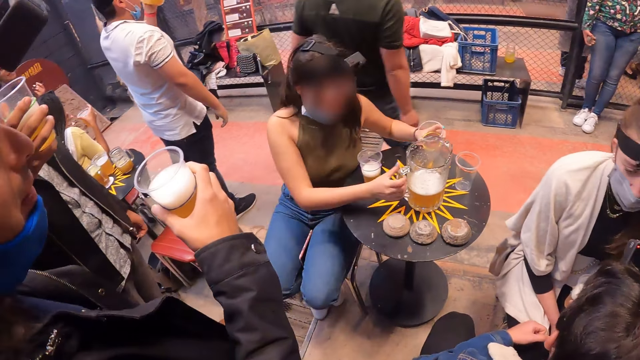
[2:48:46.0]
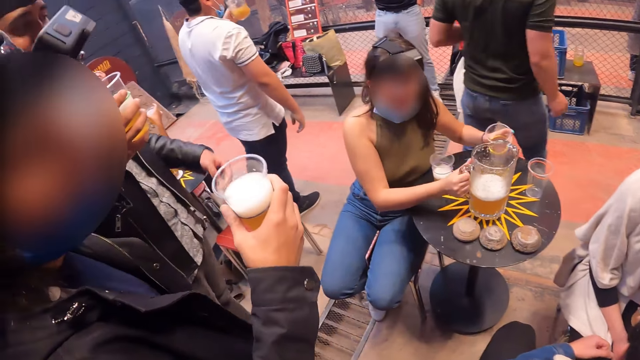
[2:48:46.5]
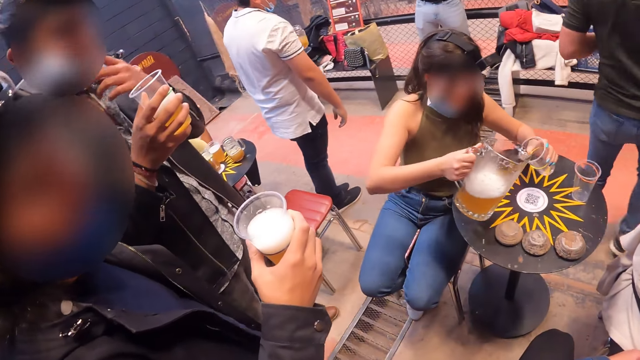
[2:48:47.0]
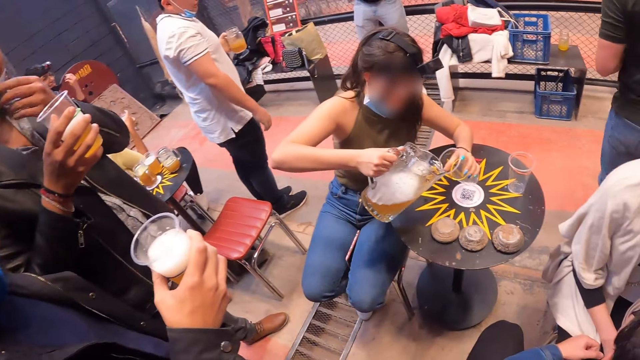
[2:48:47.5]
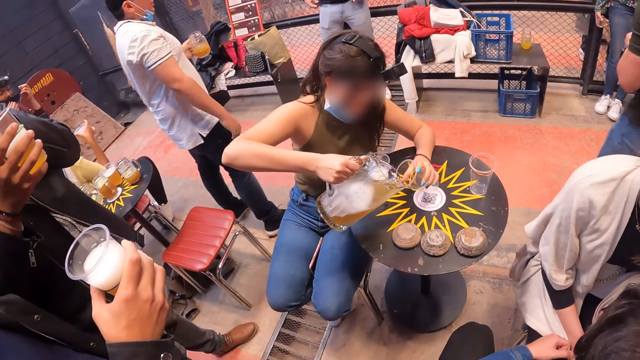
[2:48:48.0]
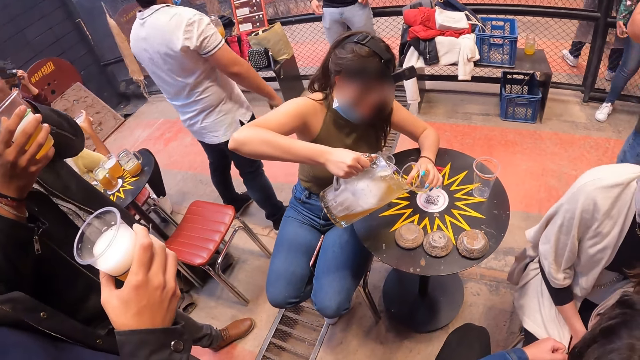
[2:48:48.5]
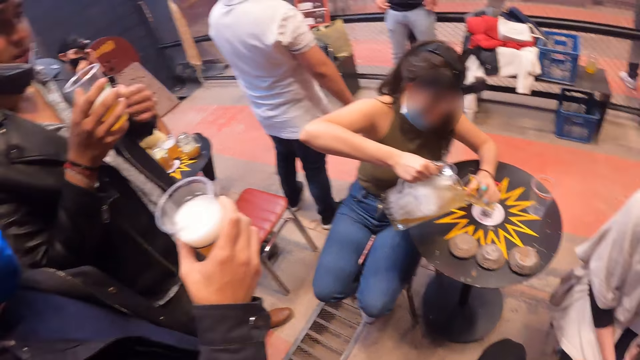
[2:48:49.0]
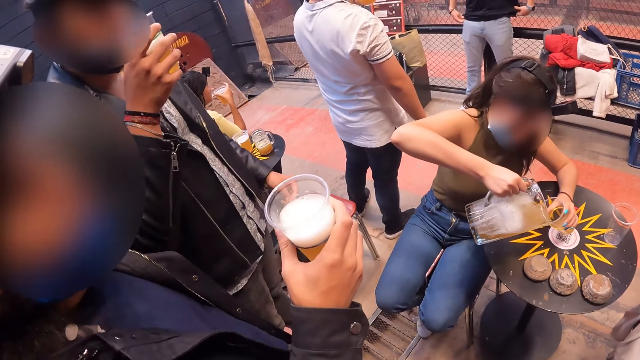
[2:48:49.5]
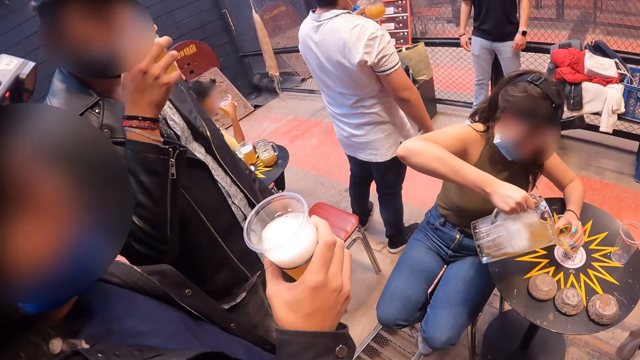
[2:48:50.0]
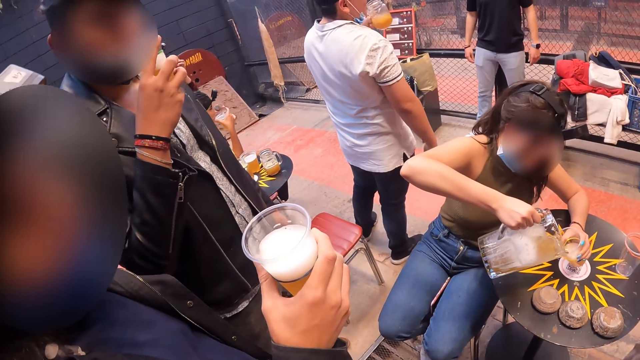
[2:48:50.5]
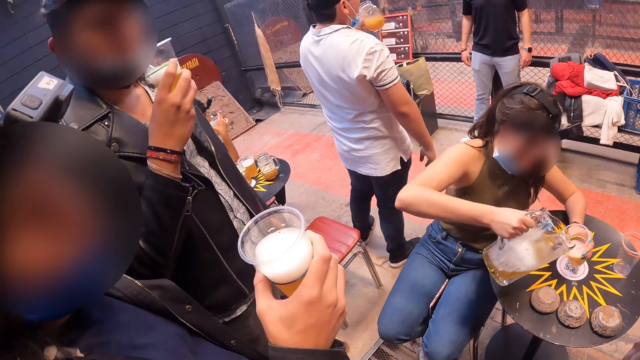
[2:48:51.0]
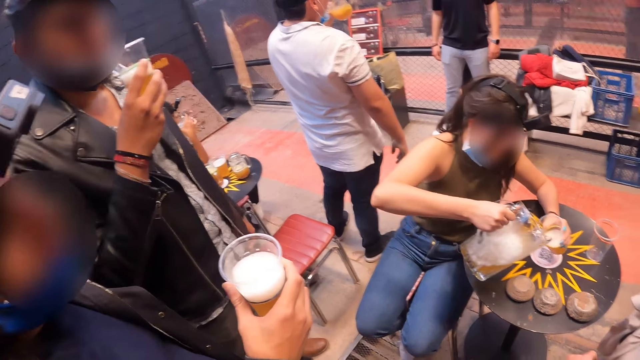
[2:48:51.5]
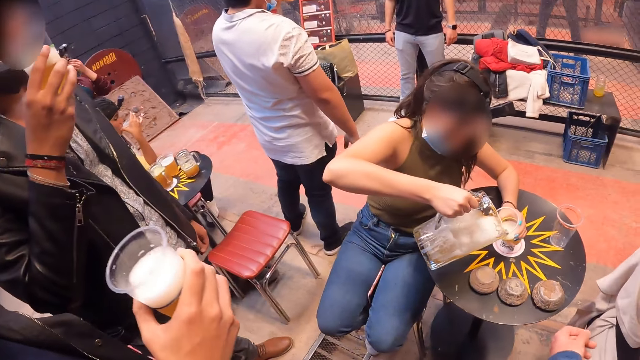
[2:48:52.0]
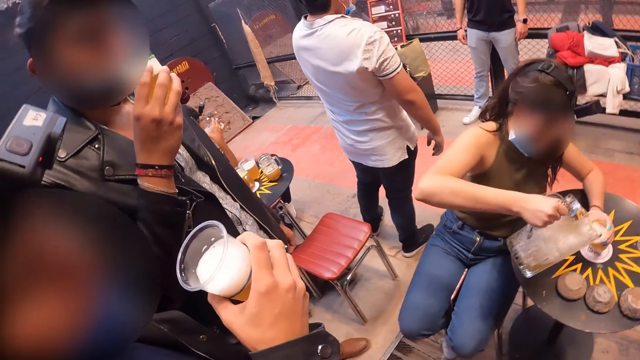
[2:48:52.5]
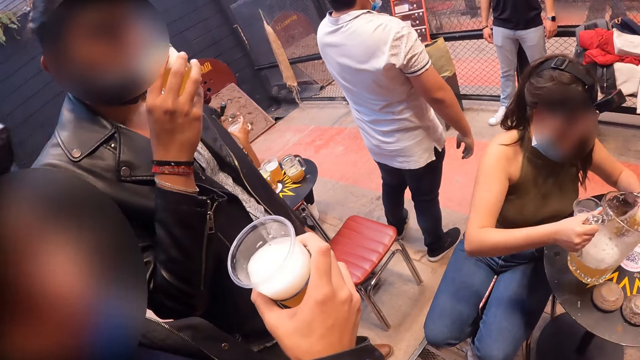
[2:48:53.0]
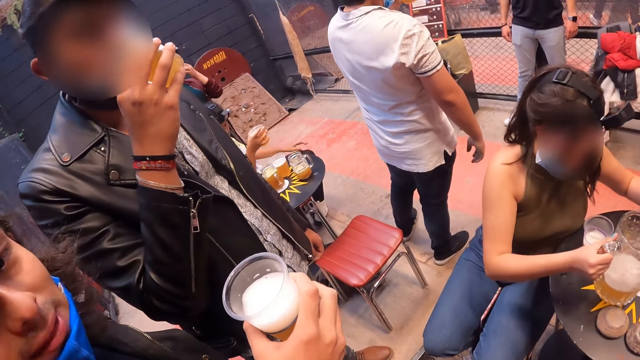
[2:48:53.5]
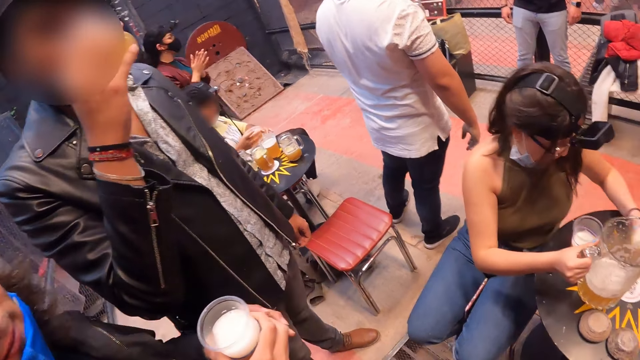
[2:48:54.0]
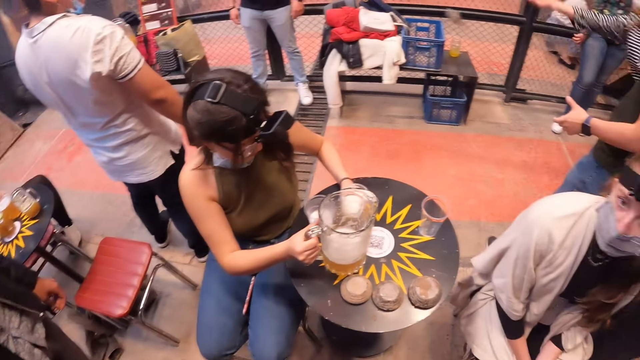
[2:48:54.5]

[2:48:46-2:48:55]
The girl picks up the jug of drink from the table with her right hand and pours drink from the jug of drink in her right hand into the plastic cup in her left hand. The camera wearer interacts with a guy.

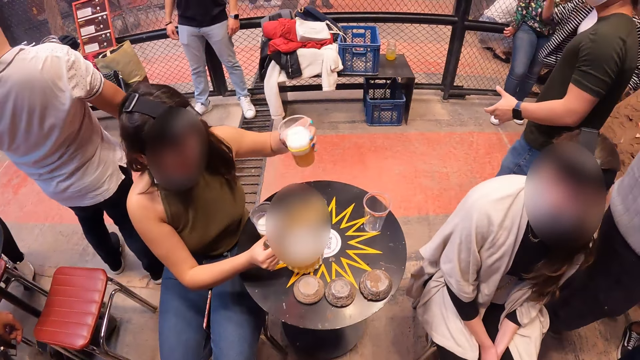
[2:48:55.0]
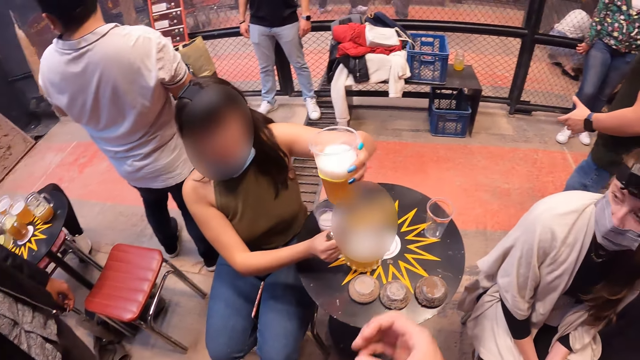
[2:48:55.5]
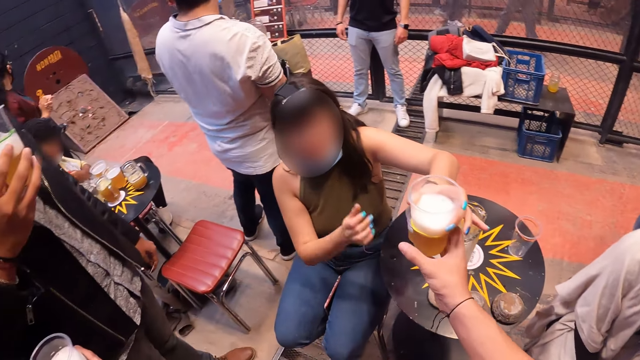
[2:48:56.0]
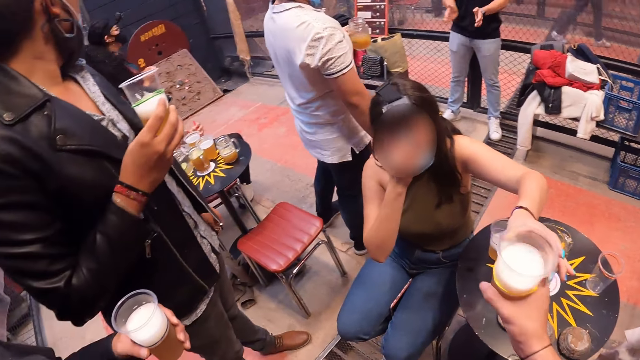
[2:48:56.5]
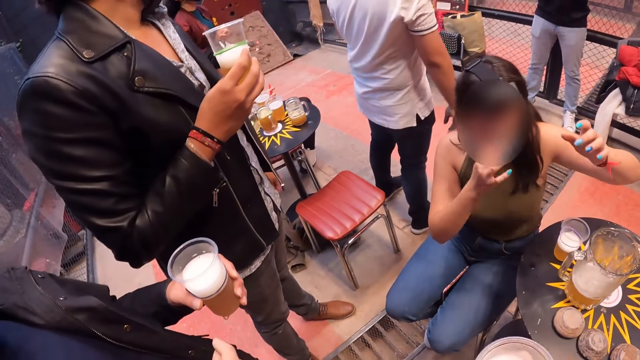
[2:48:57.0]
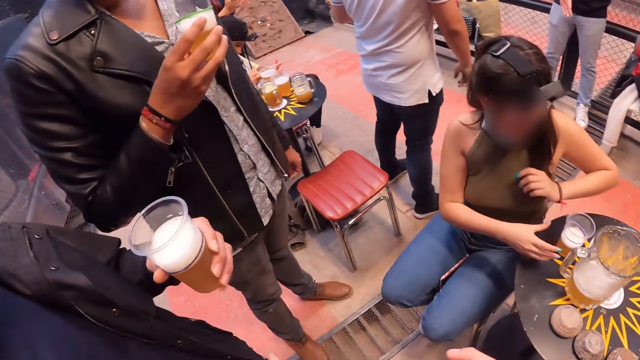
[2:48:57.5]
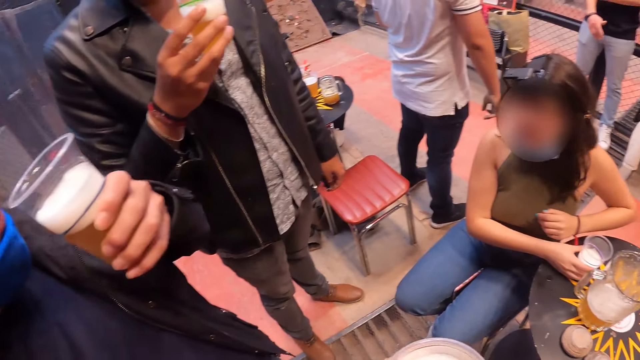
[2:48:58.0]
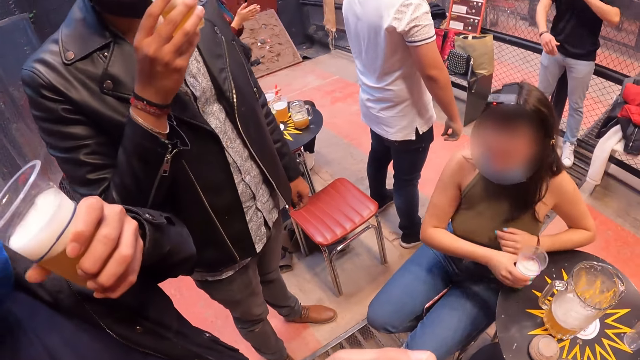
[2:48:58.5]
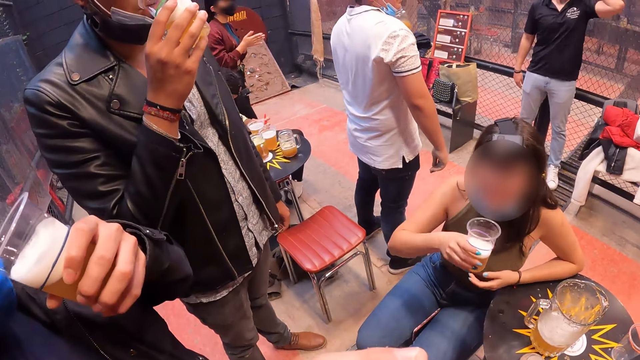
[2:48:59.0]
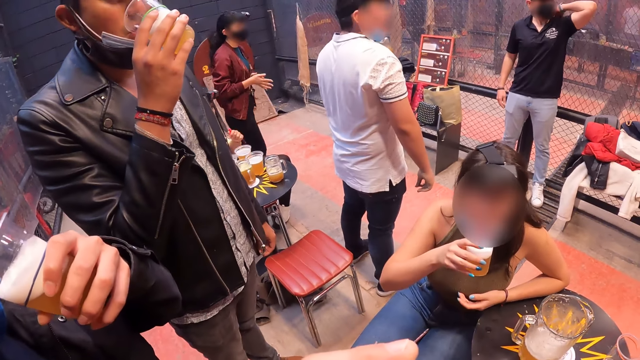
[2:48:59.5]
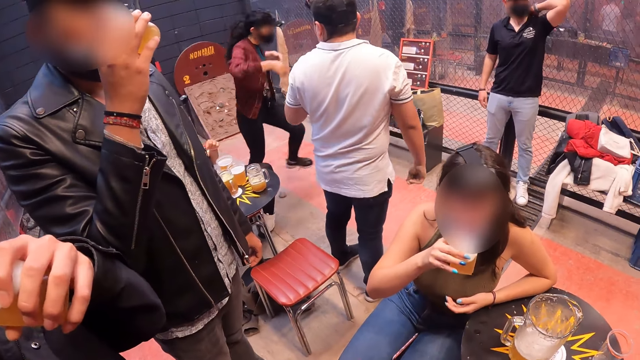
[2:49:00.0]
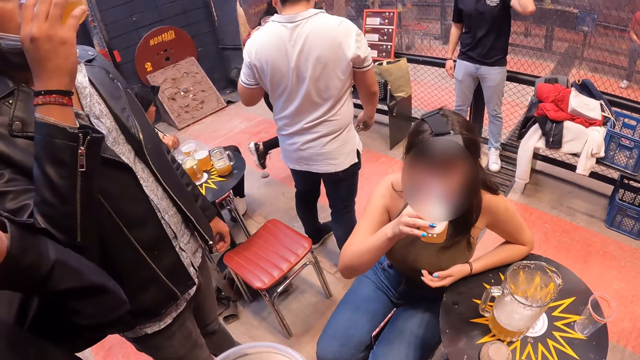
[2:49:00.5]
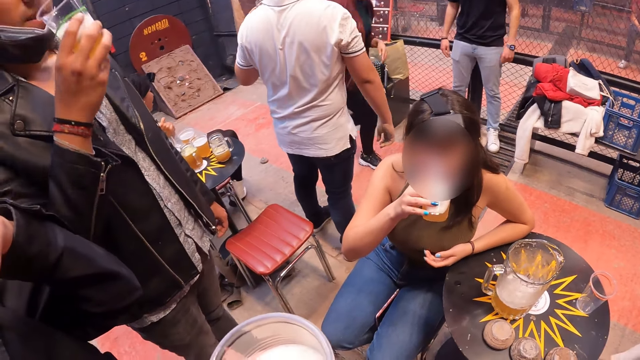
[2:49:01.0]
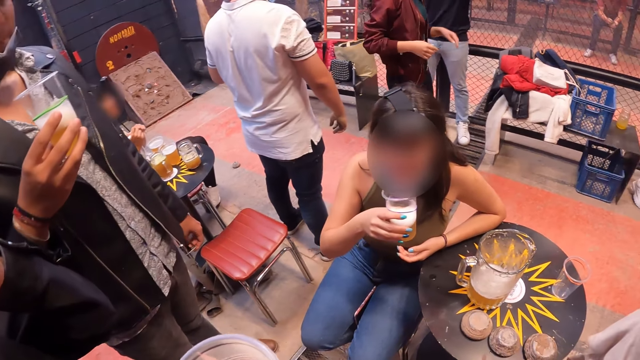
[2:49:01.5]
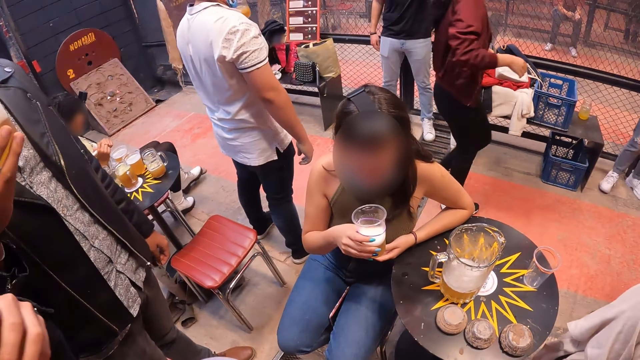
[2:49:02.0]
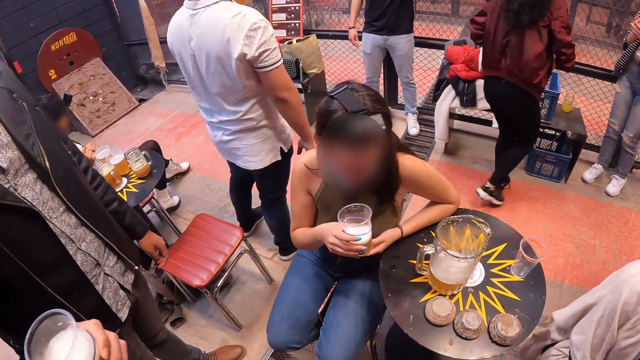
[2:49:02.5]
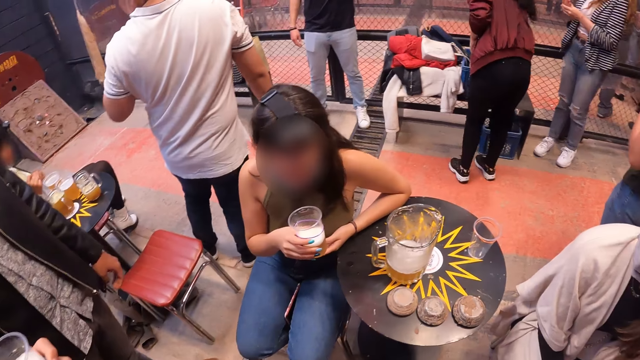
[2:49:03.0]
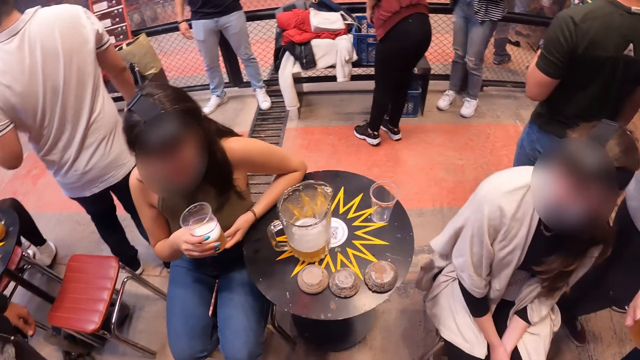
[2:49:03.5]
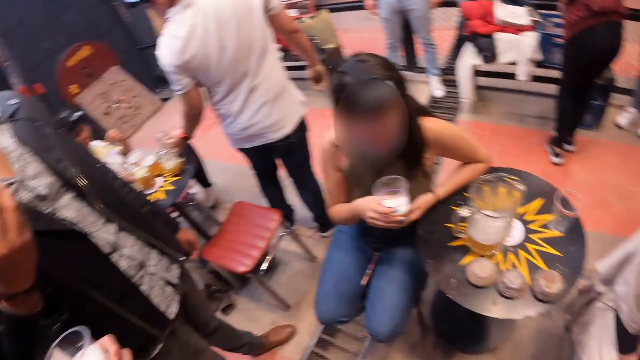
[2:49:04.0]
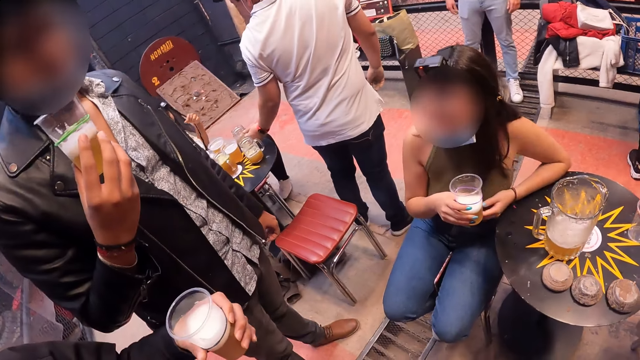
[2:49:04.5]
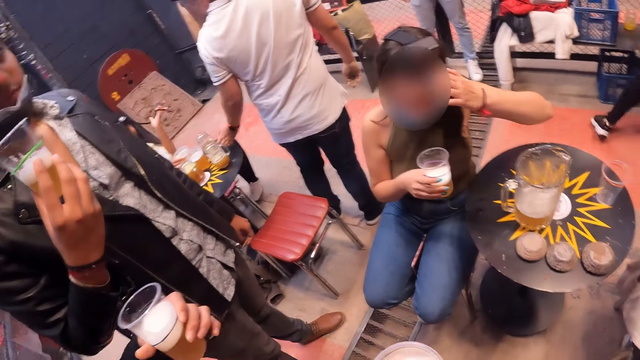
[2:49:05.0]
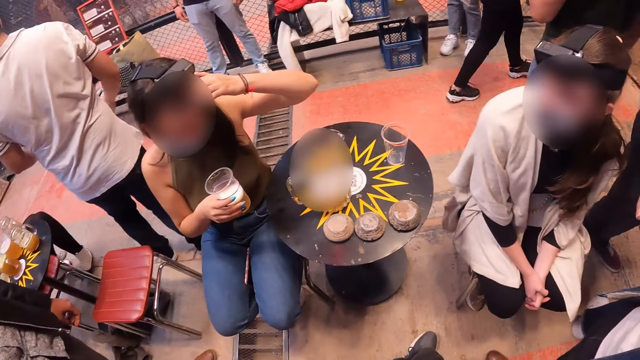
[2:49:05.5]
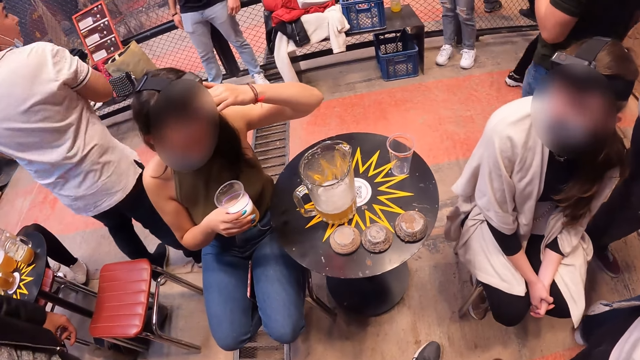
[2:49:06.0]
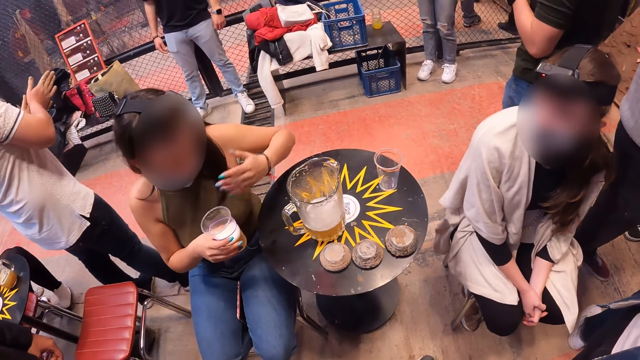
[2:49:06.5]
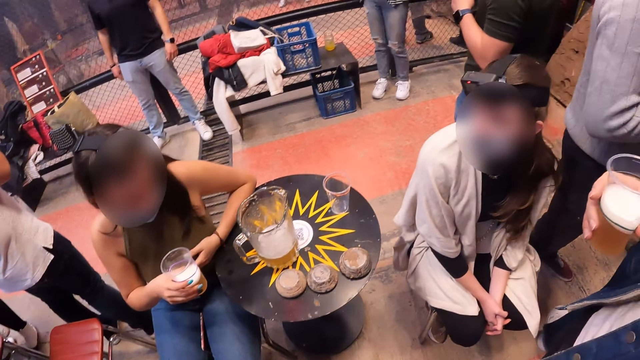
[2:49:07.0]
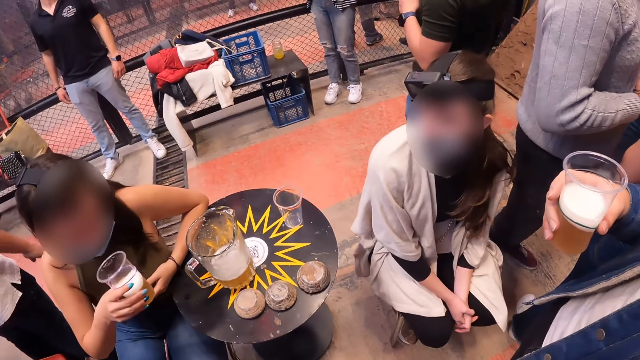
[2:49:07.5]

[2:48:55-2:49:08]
The camera wearer takes a cup with drink from a girl with his right hand. He stares around the room. The girl picks up a cup with drink from the table with her right hand, drinks from the cup in her right hand and interacts with another girl.
